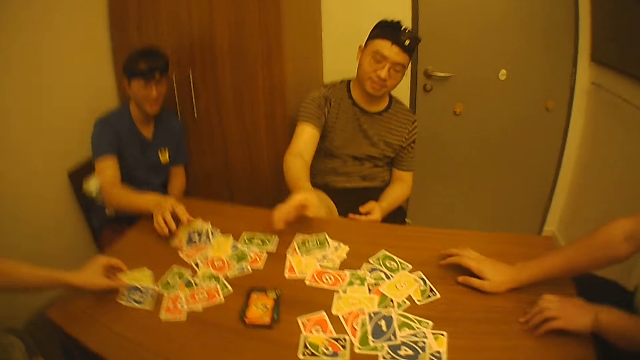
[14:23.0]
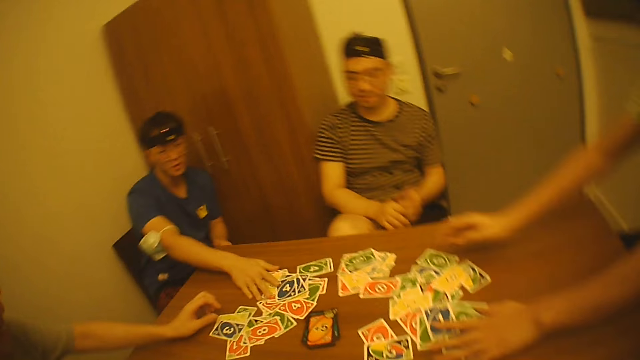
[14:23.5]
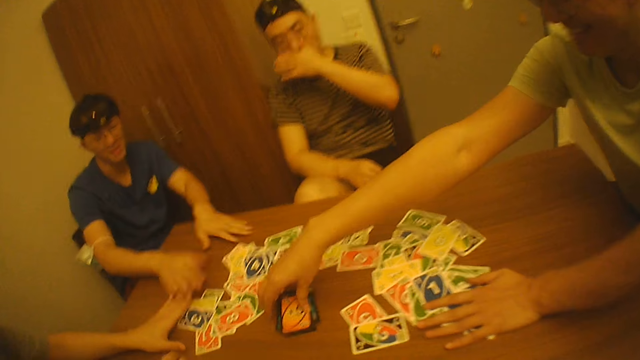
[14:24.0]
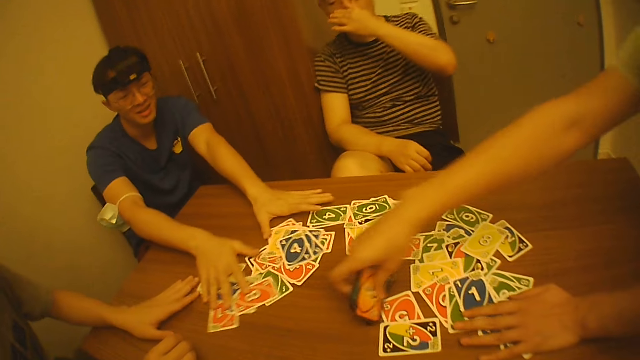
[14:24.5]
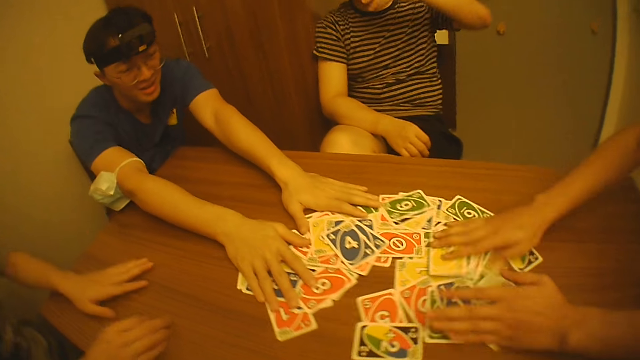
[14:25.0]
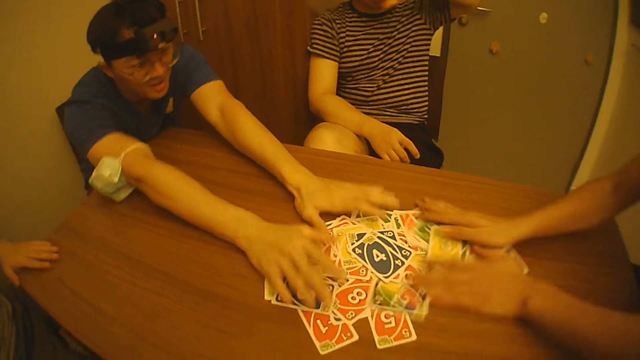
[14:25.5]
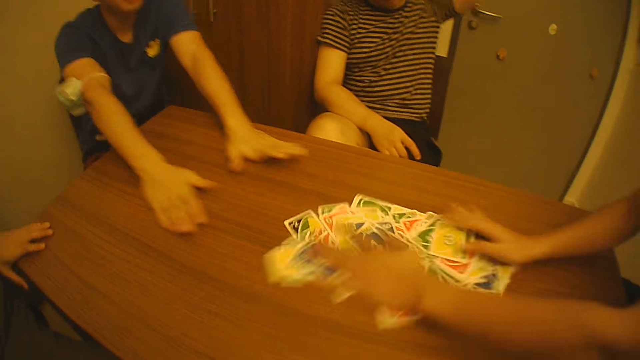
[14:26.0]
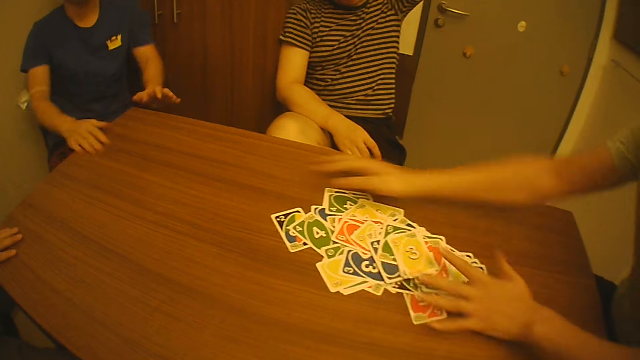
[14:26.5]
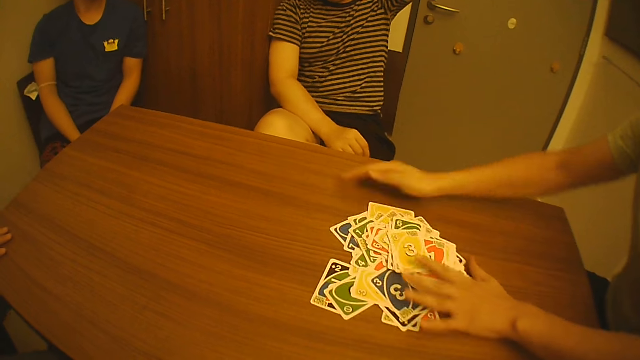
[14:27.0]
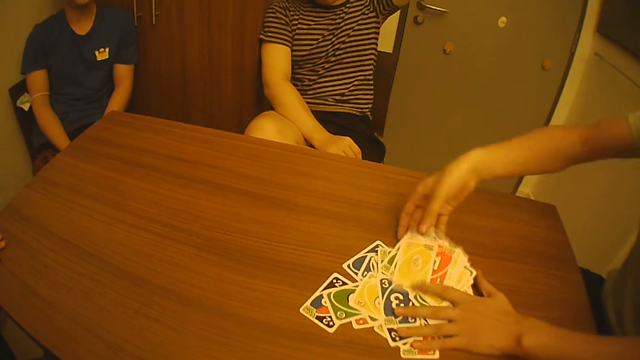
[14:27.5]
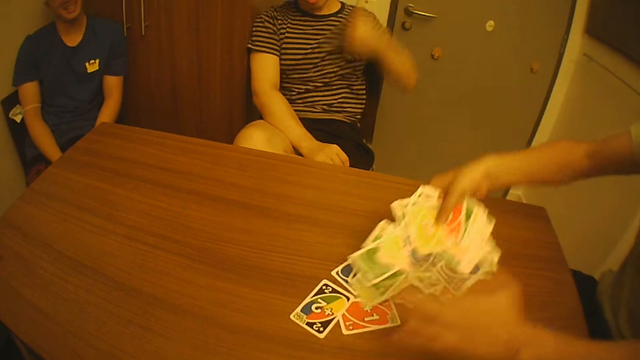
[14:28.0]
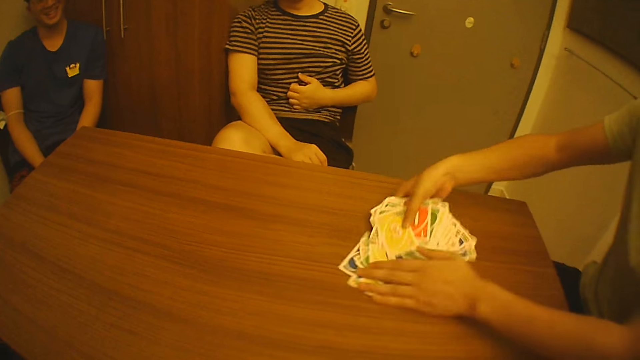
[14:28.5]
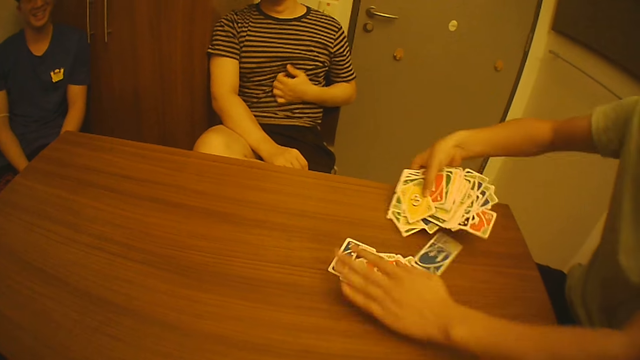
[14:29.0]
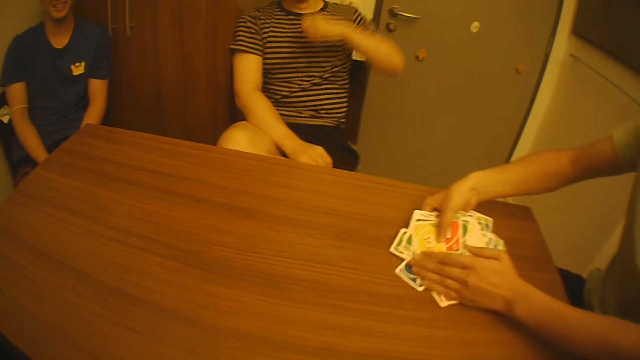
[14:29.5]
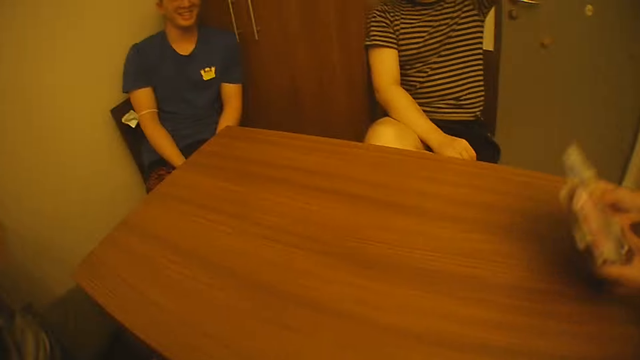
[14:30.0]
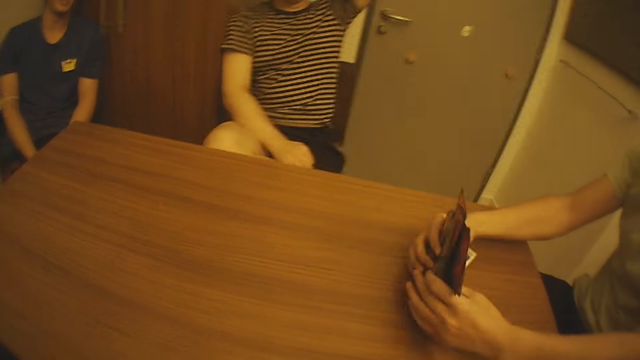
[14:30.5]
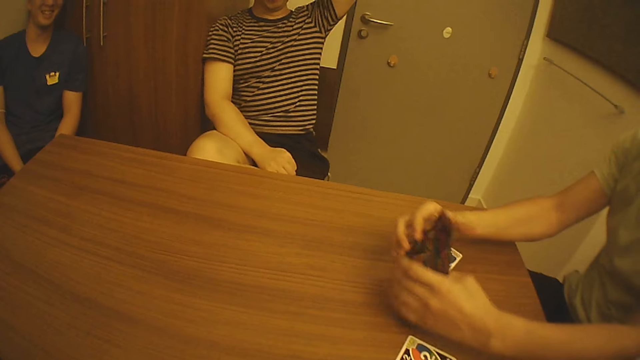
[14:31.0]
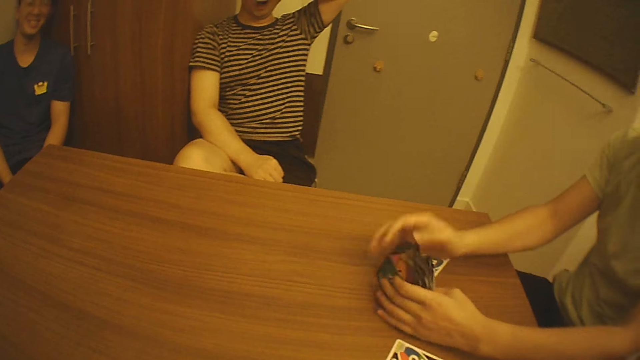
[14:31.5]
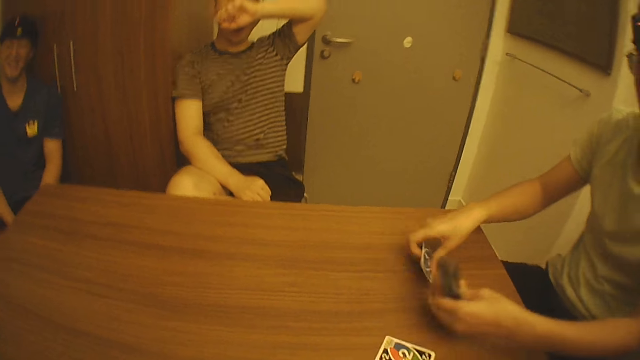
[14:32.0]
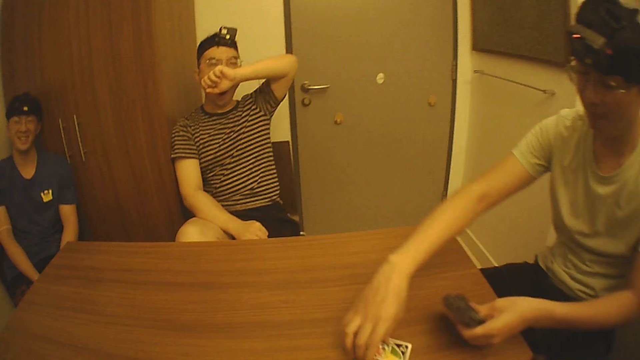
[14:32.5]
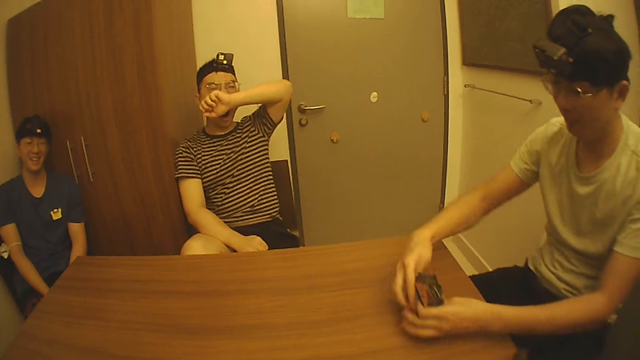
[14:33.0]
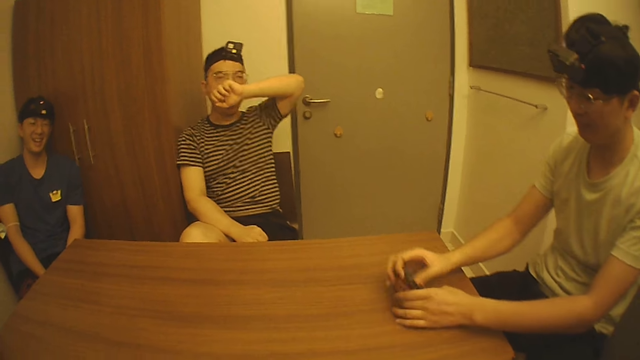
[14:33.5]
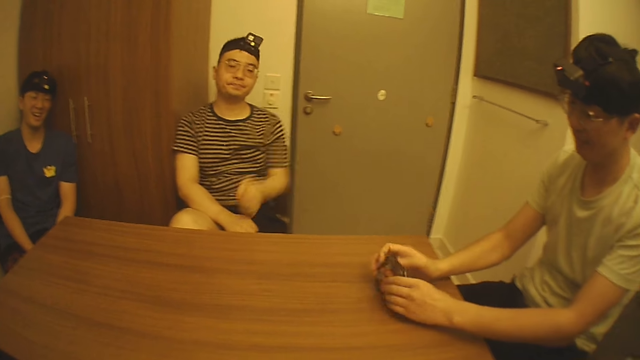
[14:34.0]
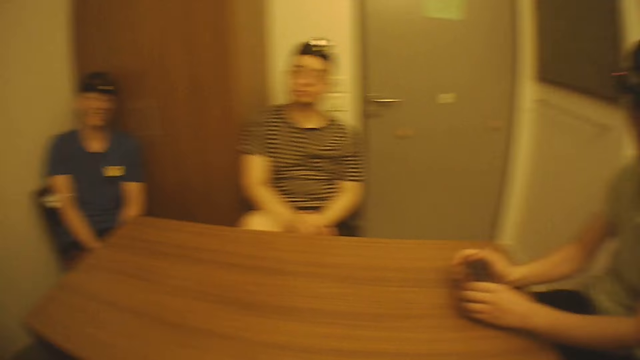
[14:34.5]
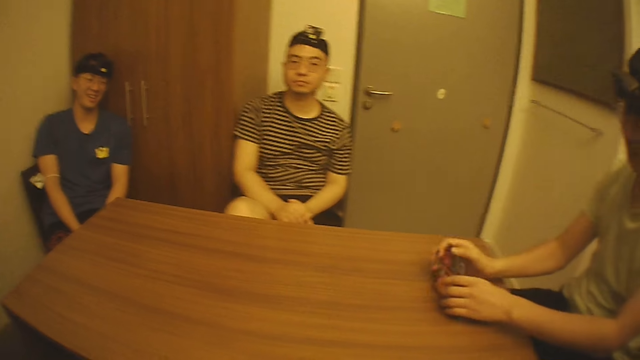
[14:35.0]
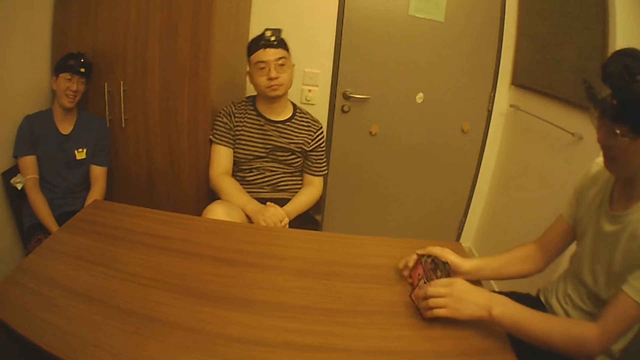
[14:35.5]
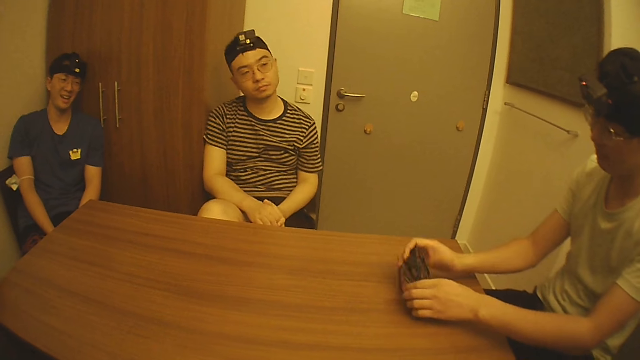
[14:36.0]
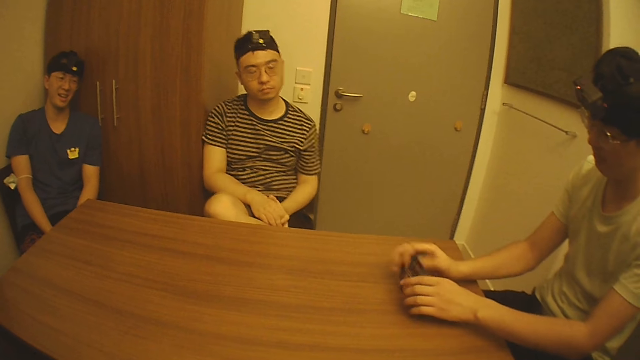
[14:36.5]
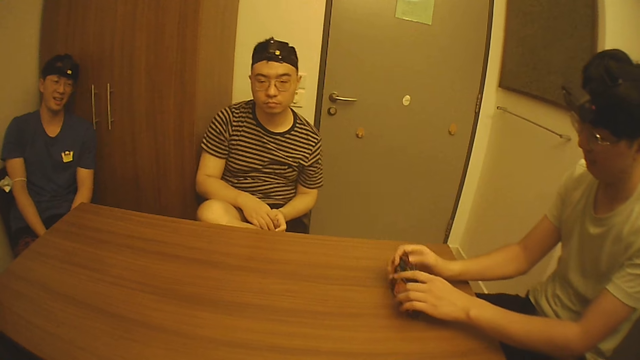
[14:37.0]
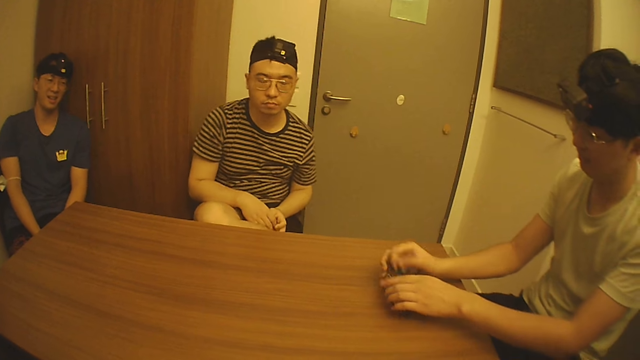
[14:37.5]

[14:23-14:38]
A person places cards on the table. A second person places cards on the table. A third person places cards on the table. A fourth person plays cards. A fifth person drops playing cards. A sixth person picks up playing cards on the table. The third person pushes the cards on the table. The fifth person holds their nose. The sixth person collects the playing cards on the table. The fifth person scratches their body. The sixth person adjusts the playing cards. The fifth person yawns. The camera wearer looks at the sixth person. They look at the second person. The sixth person arranges the cards. The camera wearer looks at the sixth person.

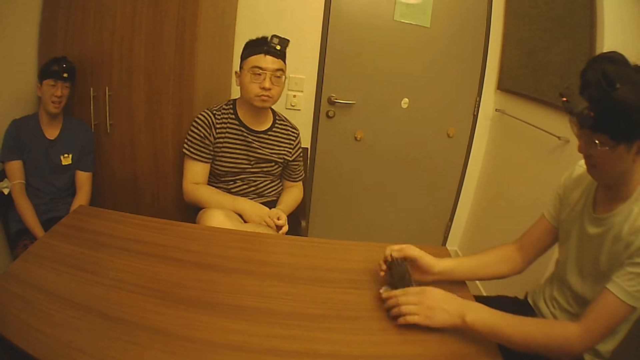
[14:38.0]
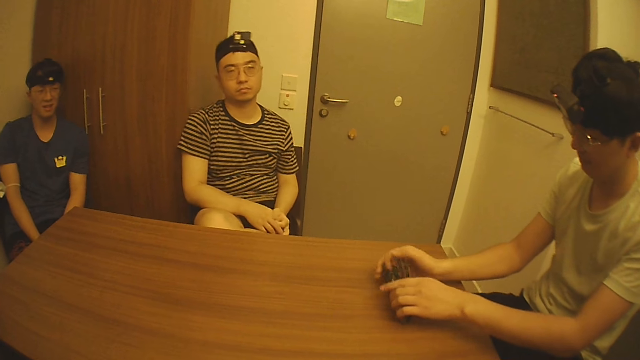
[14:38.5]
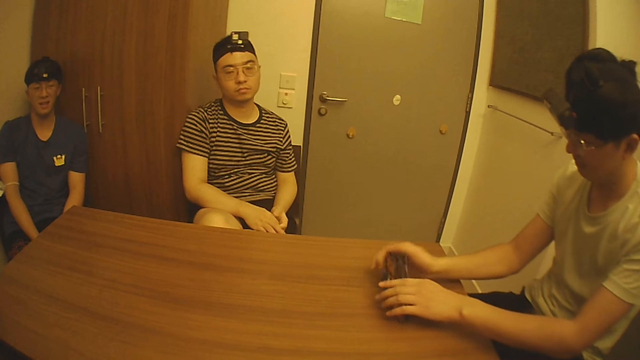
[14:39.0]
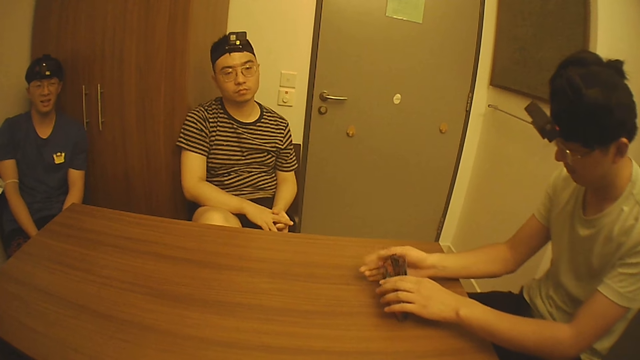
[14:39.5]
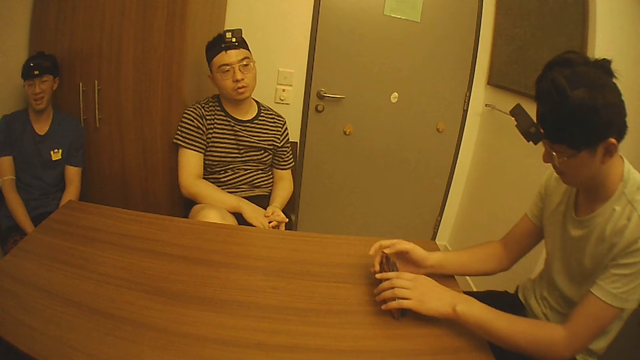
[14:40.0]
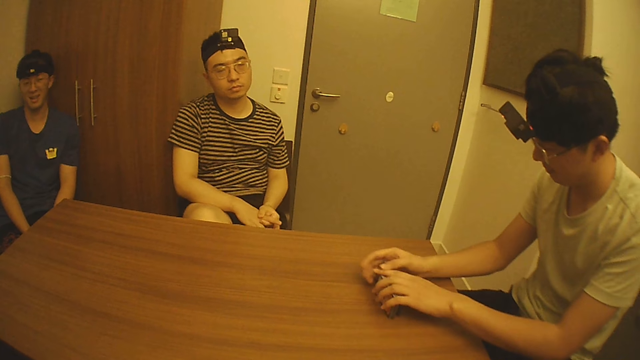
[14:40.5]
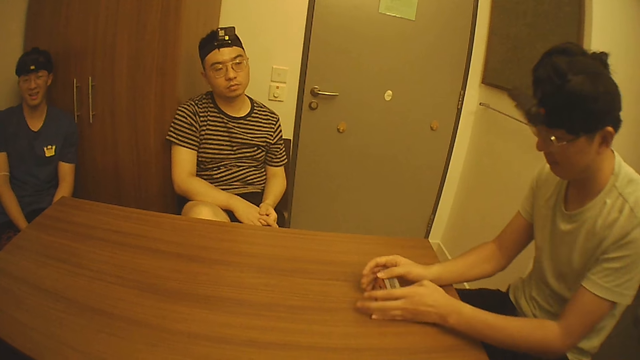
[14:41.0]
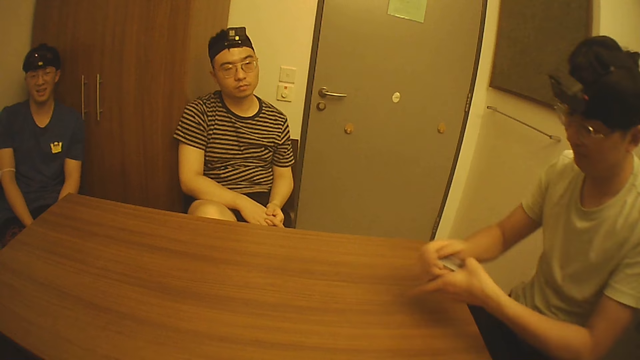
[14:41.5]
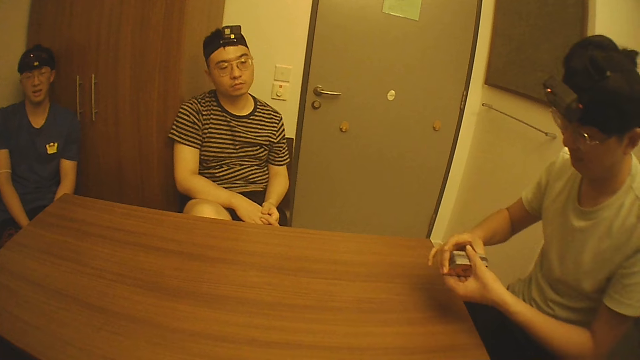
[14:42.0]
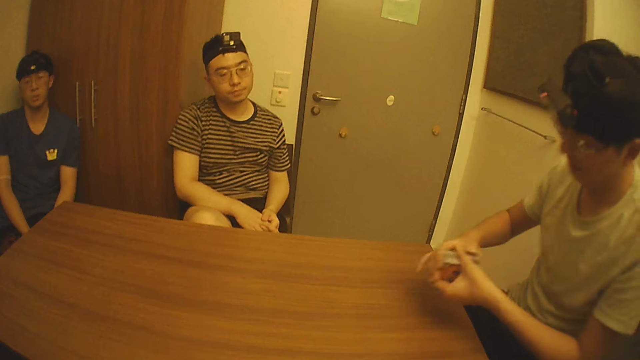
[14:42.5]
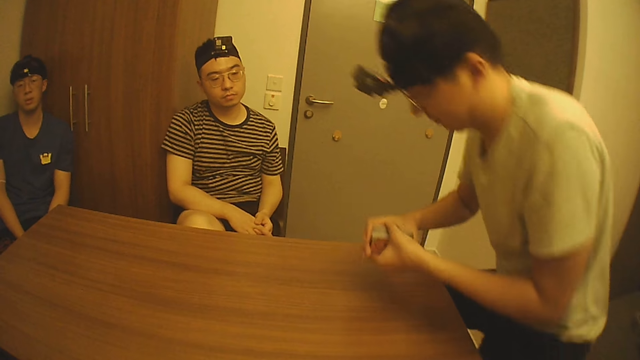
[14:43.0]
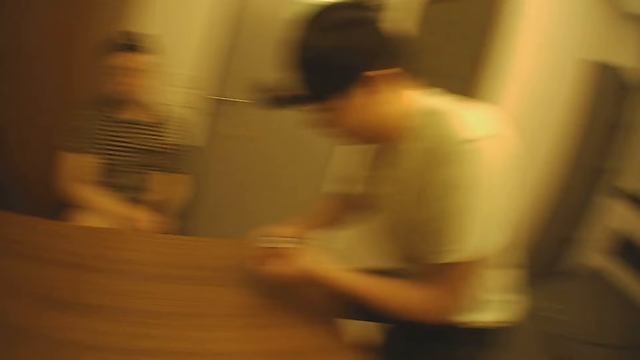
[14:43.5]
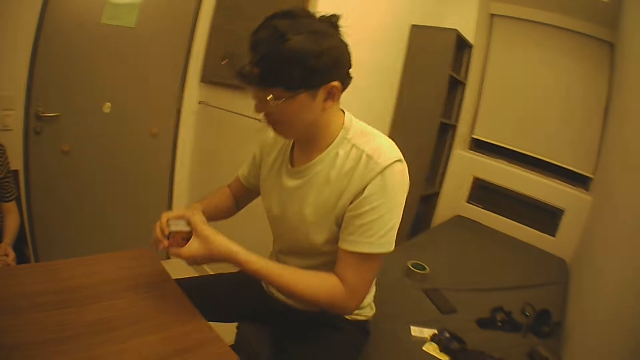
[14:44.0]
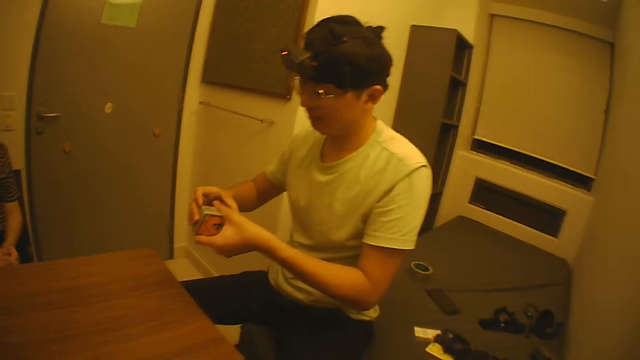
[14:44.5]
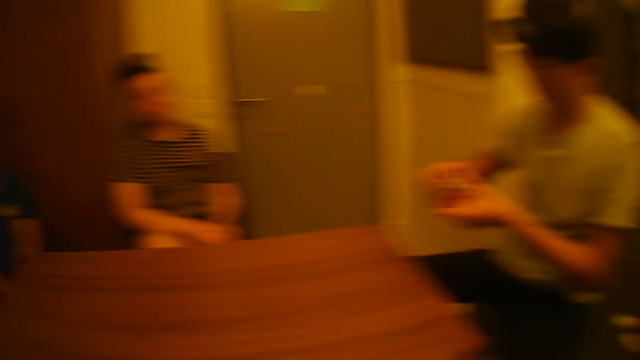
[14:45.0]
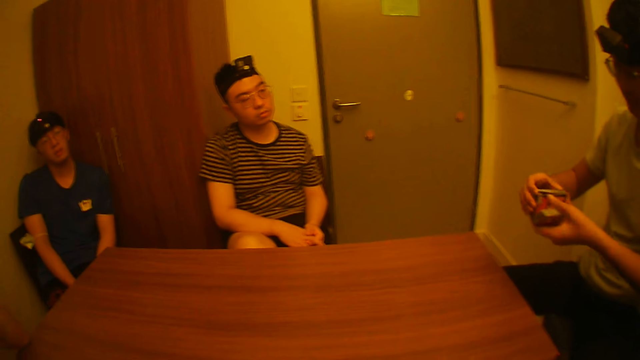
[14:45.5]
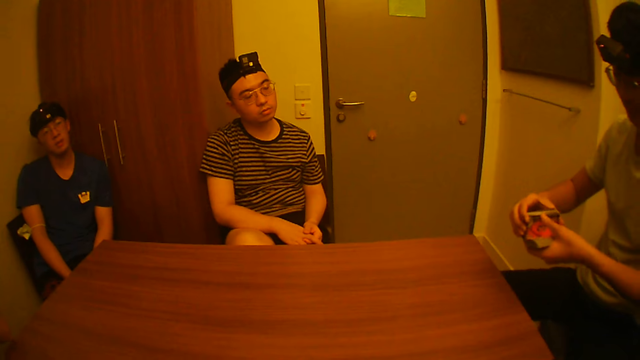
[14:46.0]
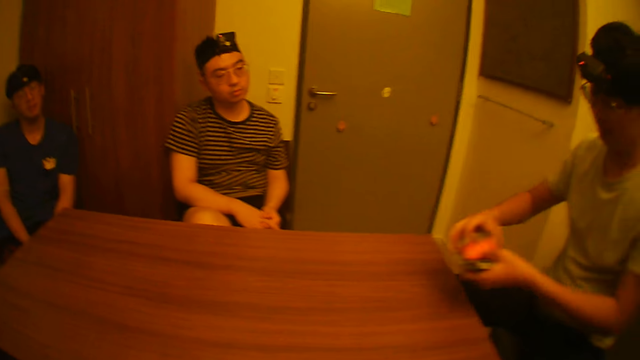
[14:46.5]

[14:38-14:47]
A person holds hands. The person holds the cards, arranges the cards and rises up from the chair. The person divides the playing cards into two and sits down. The camera wearer looks at the person. The person arranges the cards. The camera wearer looks at another person.
